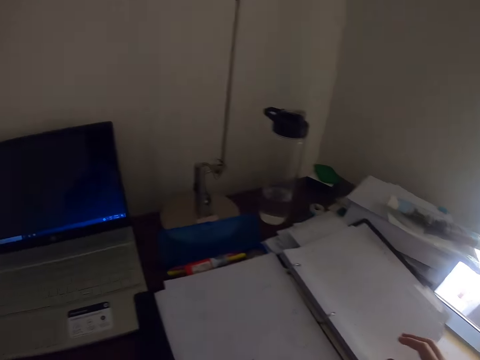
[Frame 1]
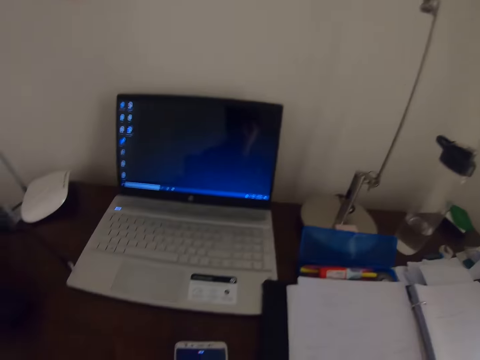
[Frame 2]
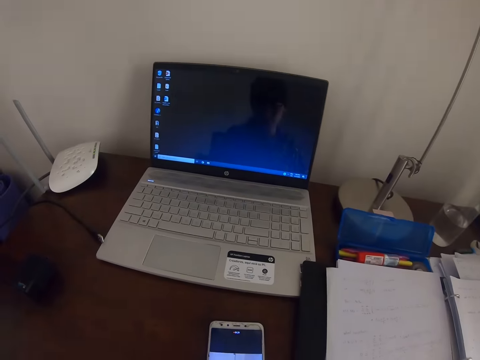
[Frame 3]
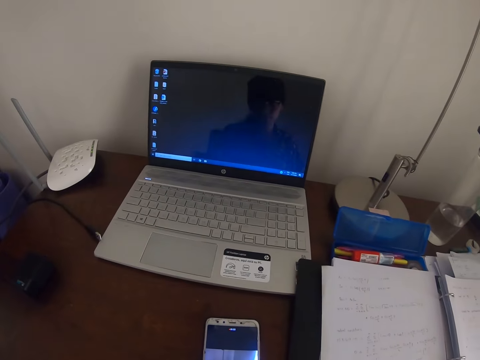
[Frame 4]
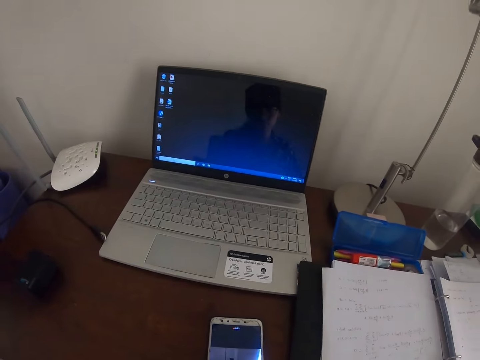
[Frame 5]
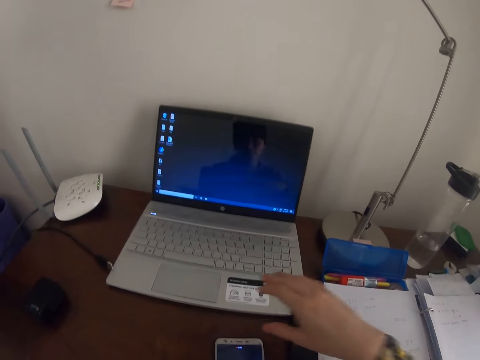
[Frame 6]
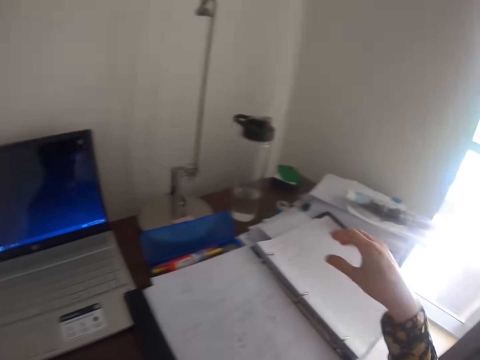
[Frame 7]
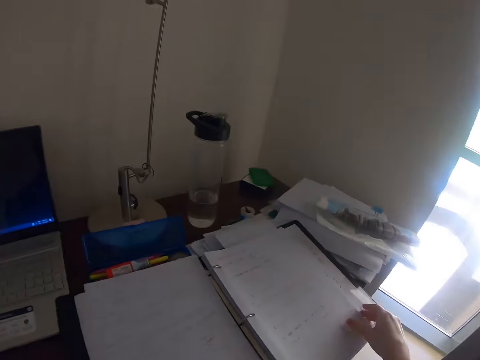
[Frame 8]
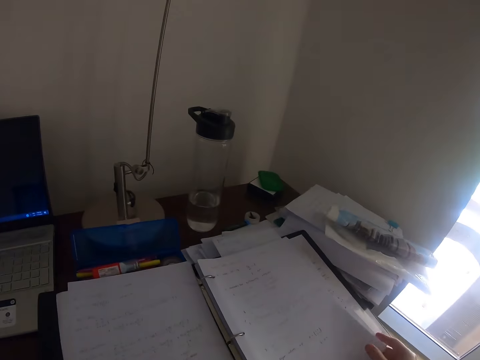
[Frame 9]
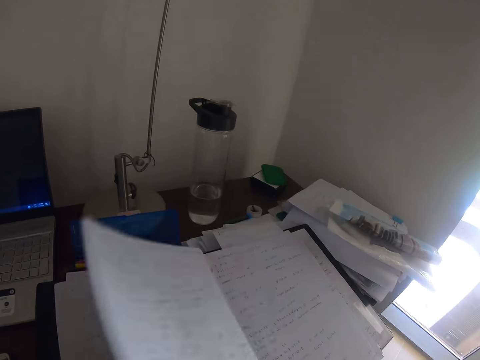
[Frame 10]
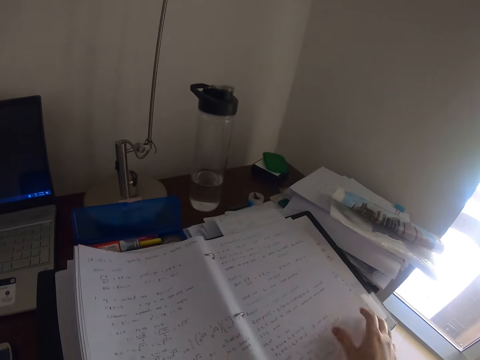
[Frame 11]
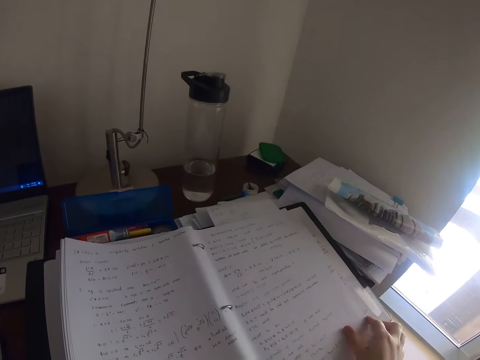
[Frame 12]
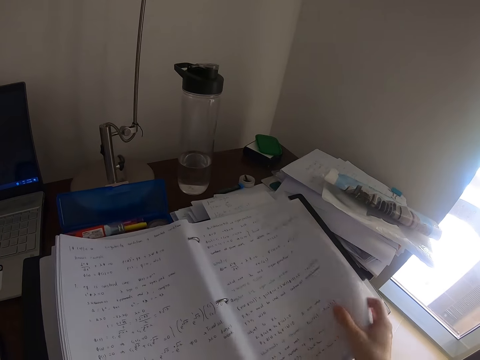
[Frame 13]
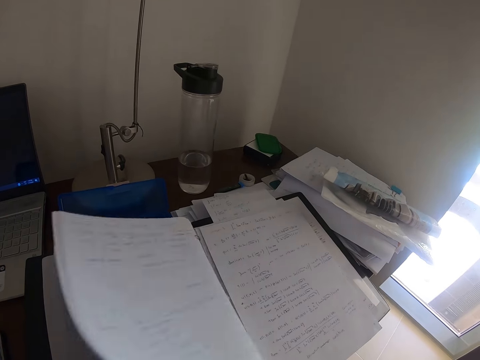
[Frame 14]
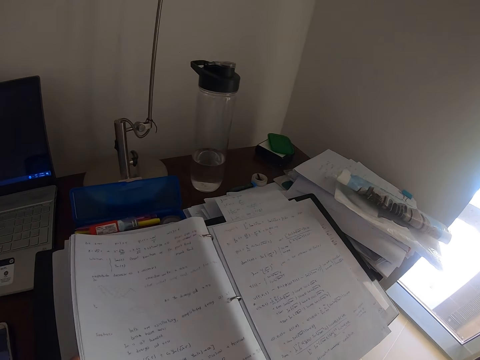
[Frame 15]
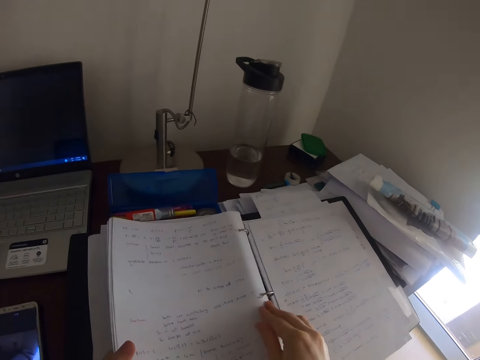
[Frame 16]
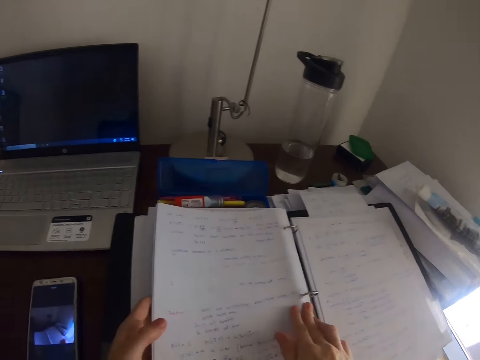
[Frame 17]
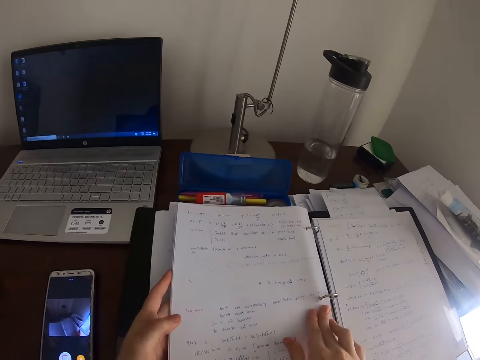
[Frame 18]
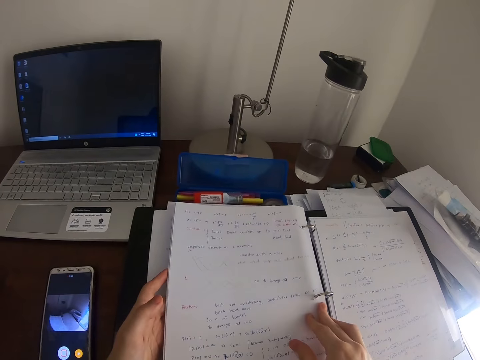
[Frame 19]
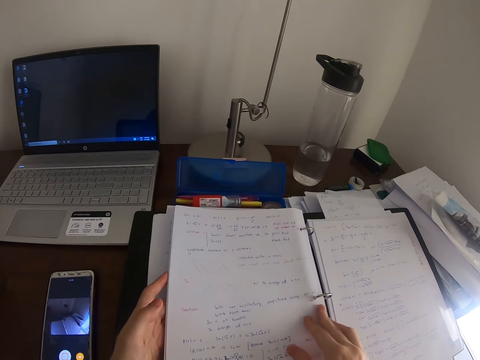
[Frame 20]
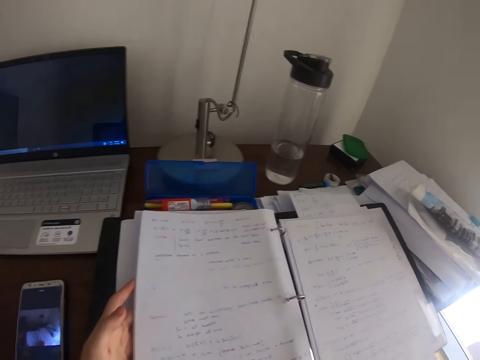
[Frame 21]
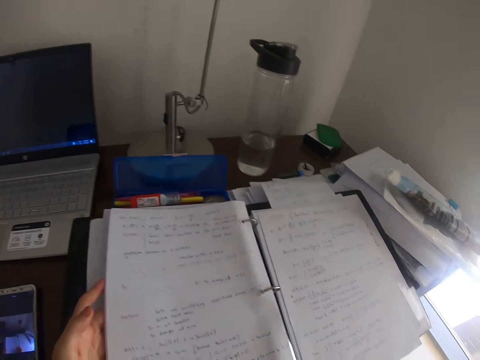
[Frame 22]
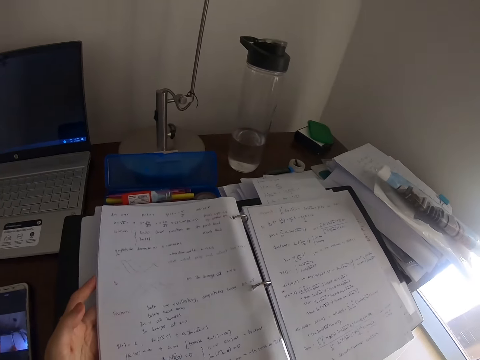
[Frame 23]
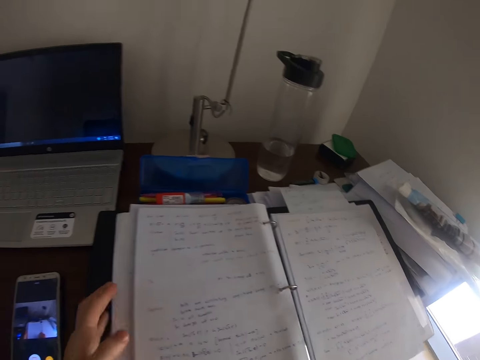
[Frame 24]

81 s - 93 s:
The camera wearer looks at the laptop. They move the hand. They move the papers. They turn the paper. They move the papers again. They read on the paper. They turn the paper. They touch the papers. They read on the paper. They move the hand. They look at the paper.

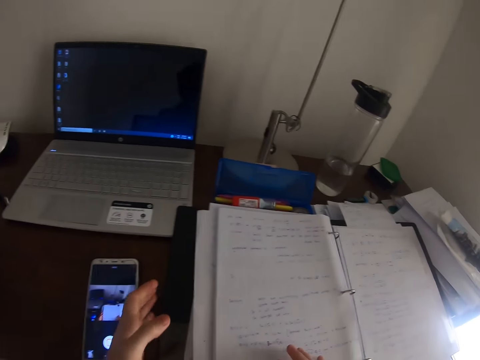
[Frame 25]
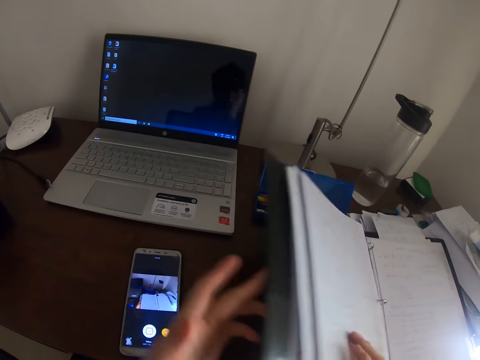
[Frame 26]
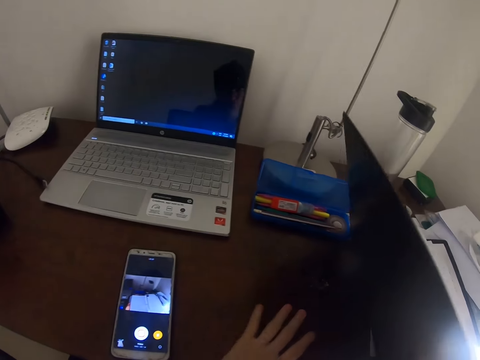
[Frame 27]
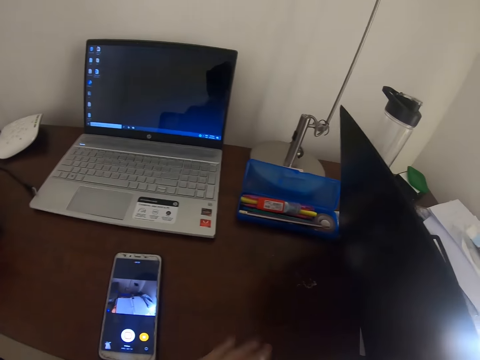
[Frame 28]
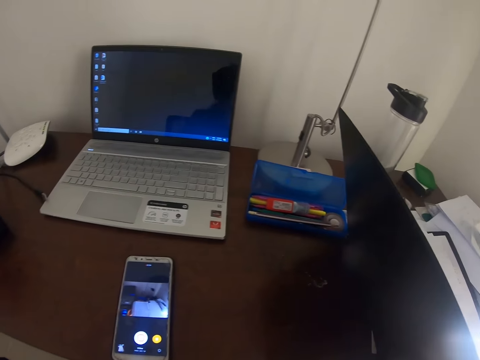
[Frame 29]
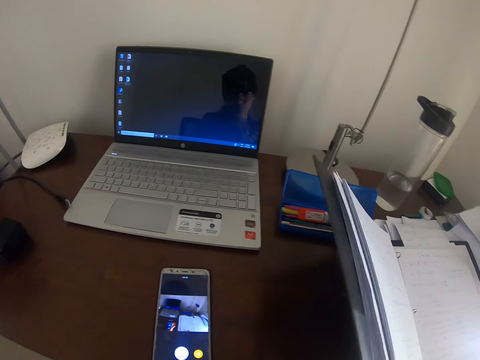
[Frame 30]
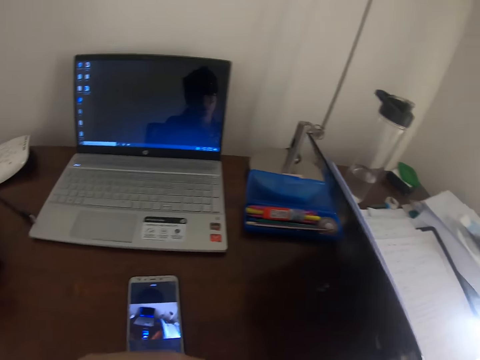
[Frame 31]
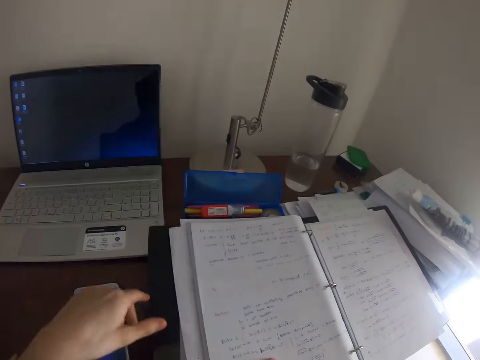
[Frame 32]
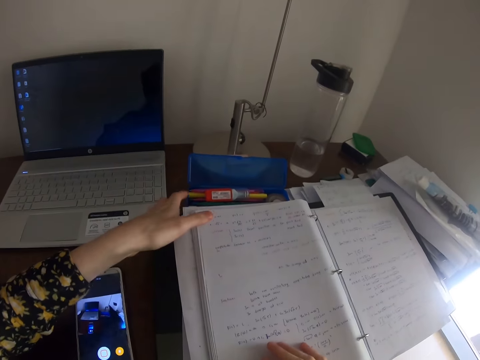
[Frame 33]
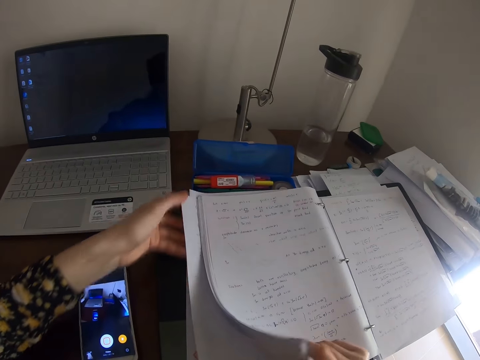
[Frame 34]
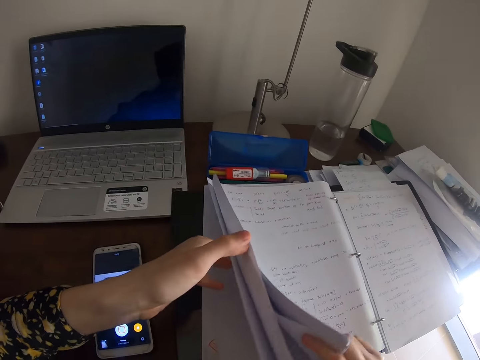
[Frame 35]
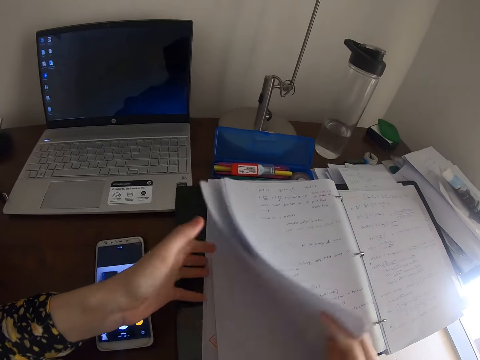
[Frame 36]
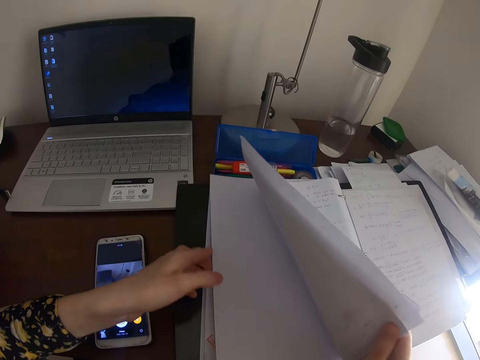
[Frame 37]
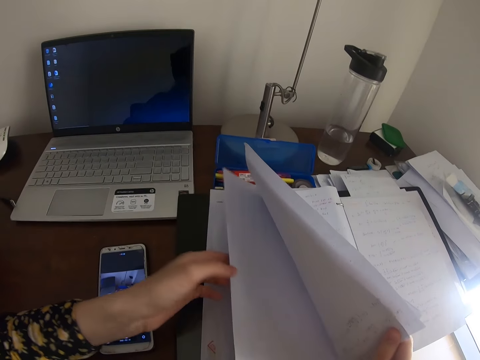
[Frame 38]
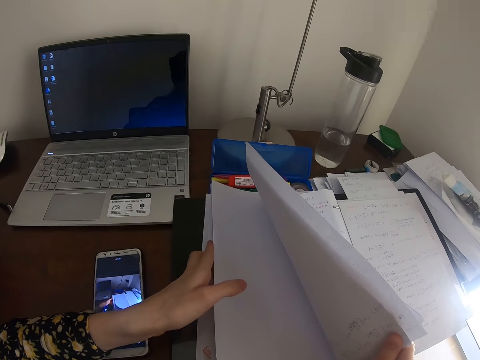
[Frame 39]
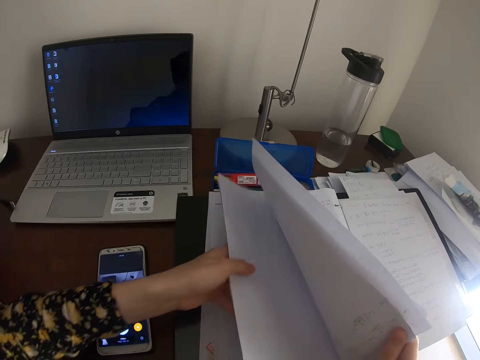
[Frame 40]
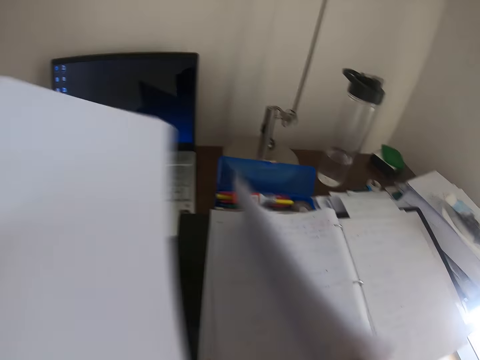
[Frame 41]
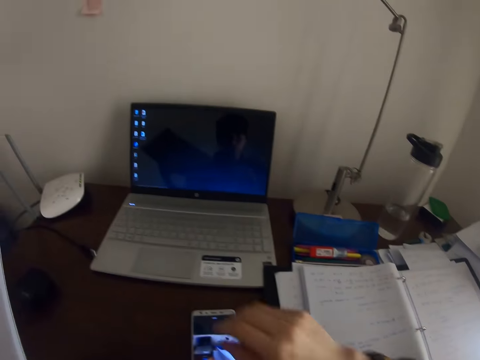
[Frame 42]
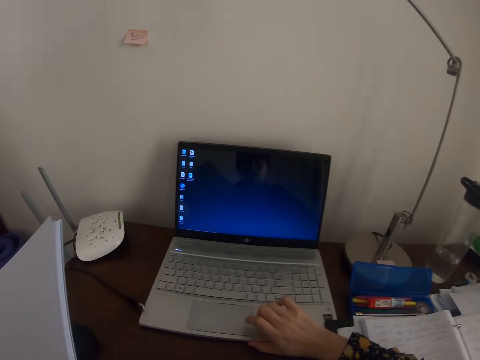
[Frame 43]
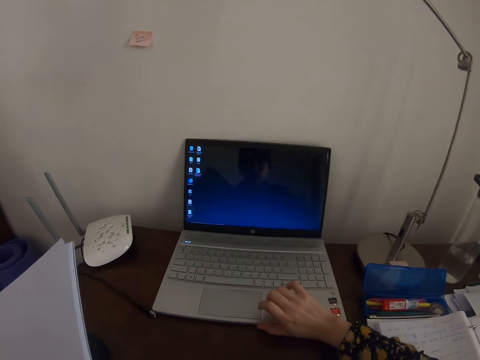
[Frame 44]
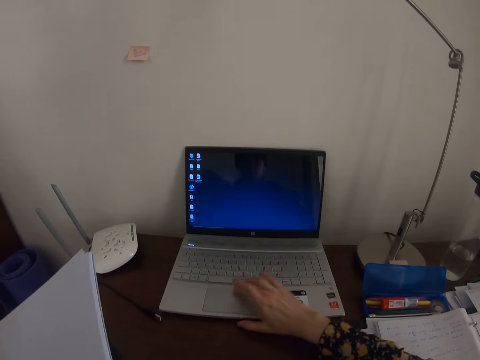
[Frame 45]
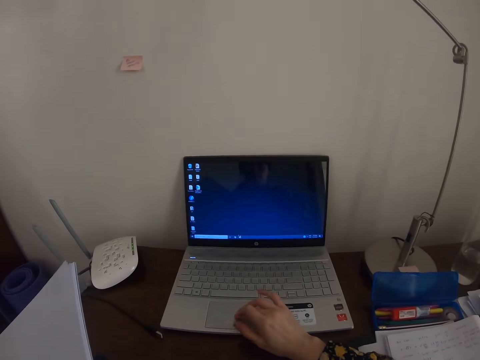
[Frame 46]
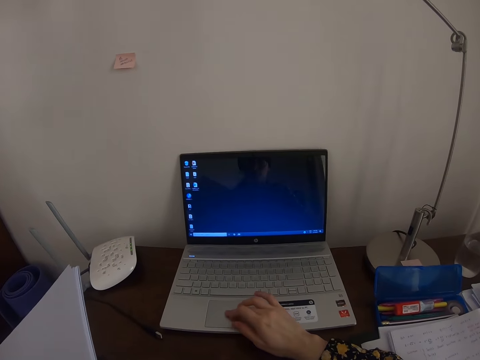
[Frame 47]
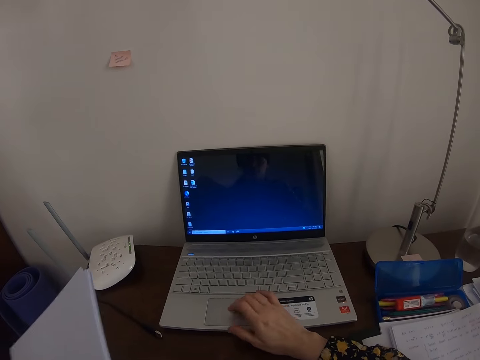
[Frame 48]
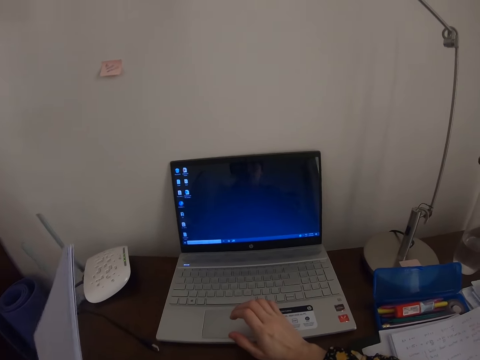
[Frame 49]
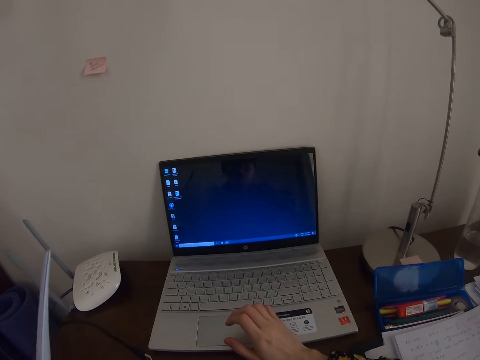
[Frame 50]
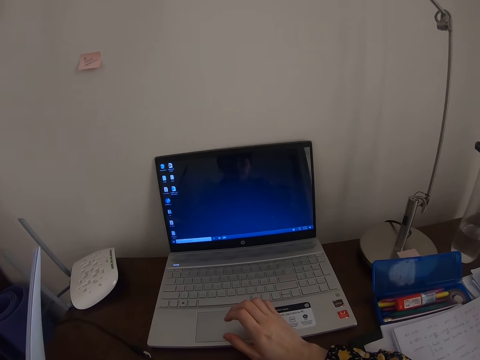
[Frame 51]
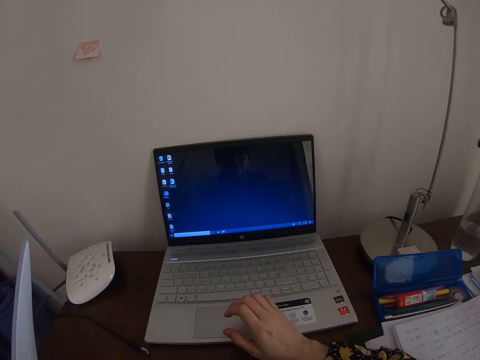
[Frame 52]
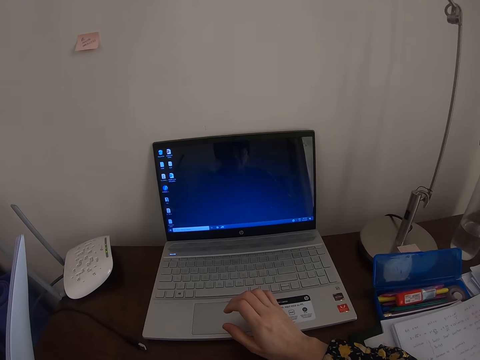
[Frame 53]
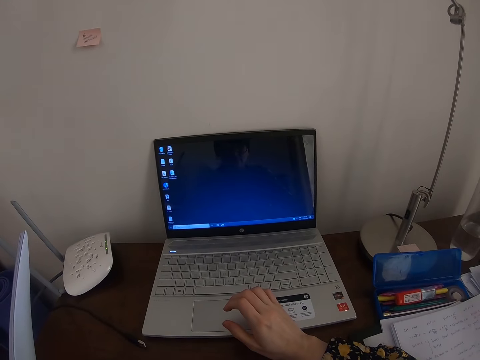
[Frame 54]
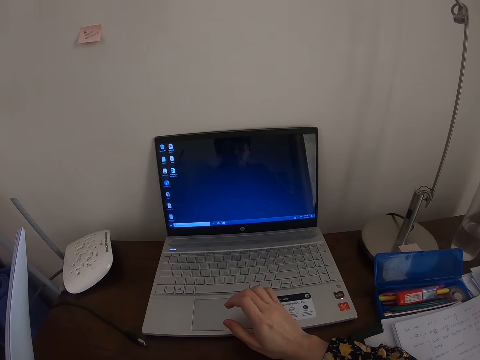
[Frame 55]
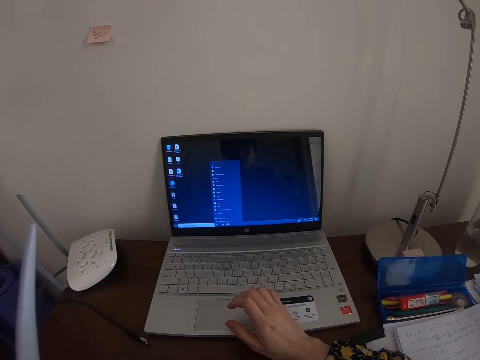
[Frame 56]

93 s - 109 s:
The camera wearer lifts the file. They hold the file. They put the left hand on the table. They move the hand. They move the papers. They put the file on the table. They hold the papers. They shuffle the papers. They pick up the papers. They put the papers down. They hold the papers. They push the laptop. They operate the laptop.
